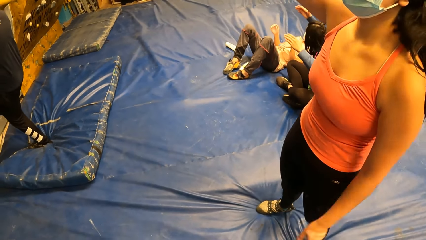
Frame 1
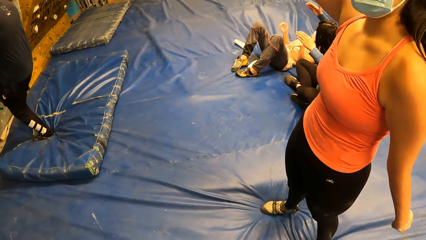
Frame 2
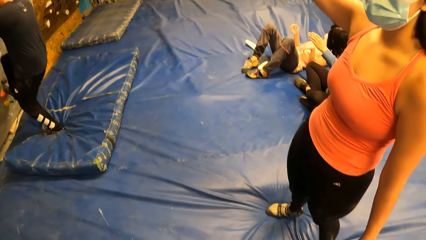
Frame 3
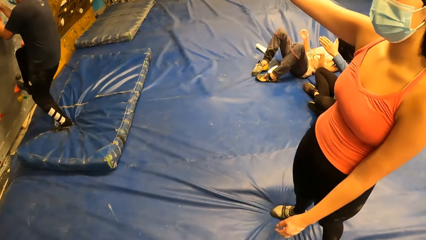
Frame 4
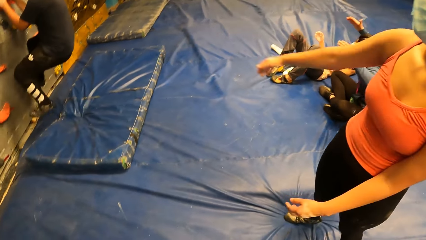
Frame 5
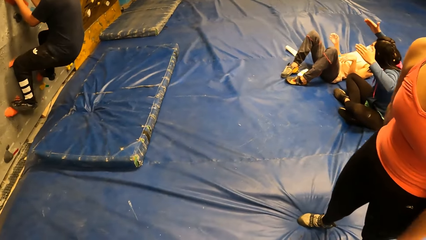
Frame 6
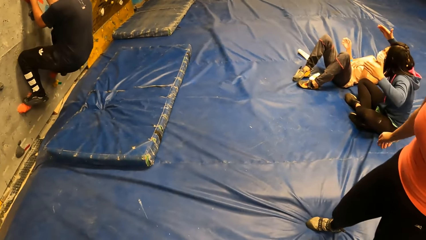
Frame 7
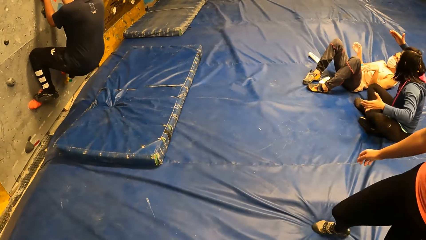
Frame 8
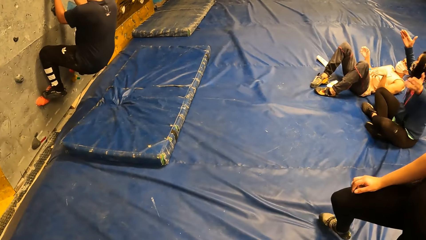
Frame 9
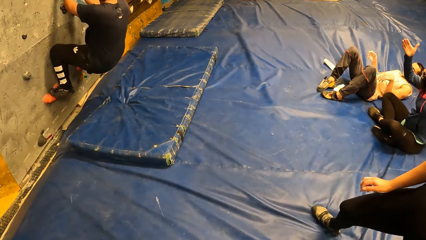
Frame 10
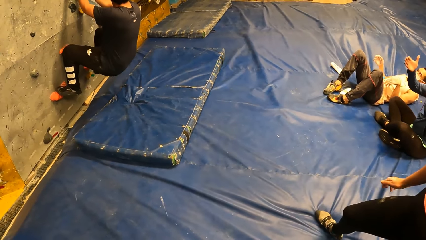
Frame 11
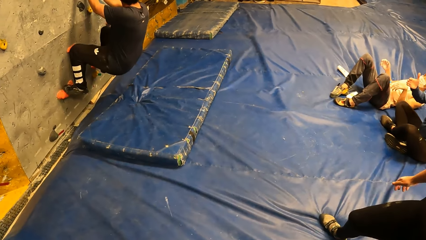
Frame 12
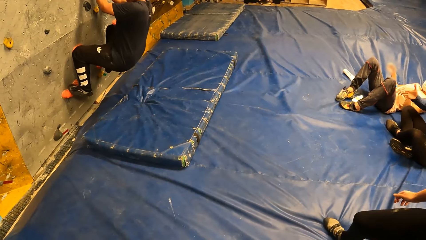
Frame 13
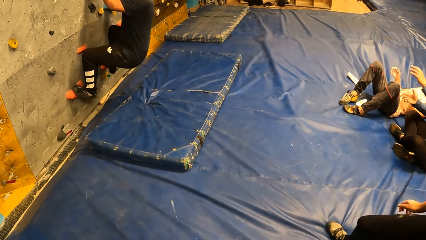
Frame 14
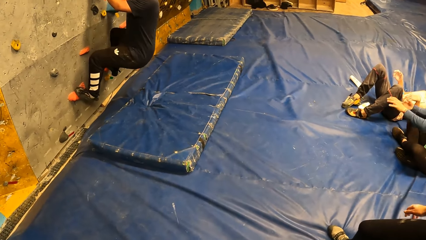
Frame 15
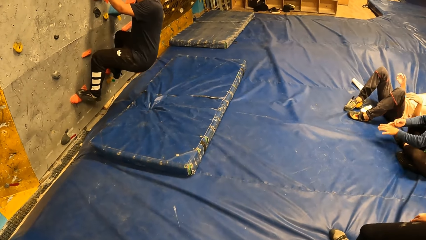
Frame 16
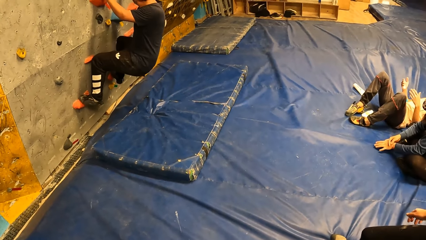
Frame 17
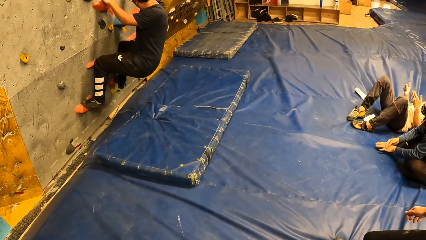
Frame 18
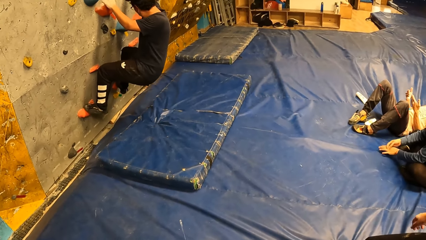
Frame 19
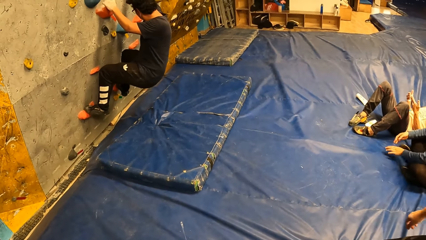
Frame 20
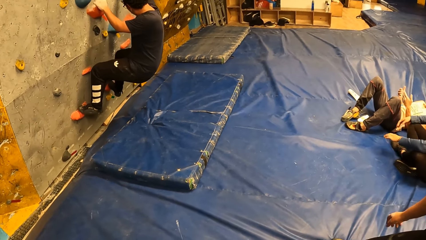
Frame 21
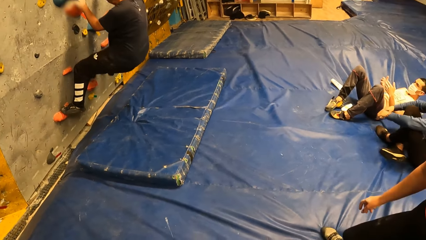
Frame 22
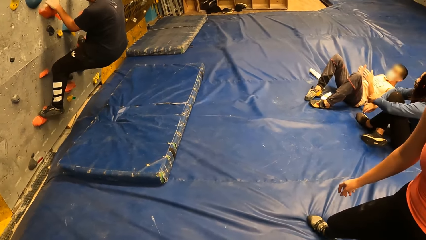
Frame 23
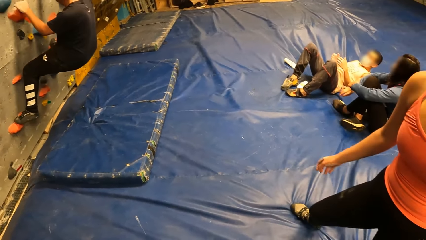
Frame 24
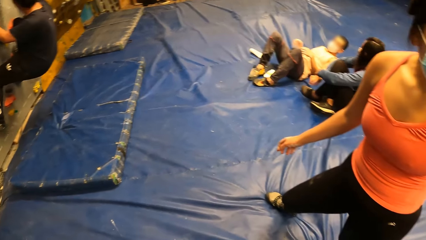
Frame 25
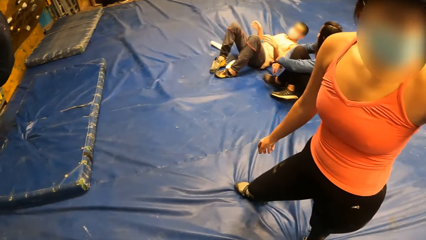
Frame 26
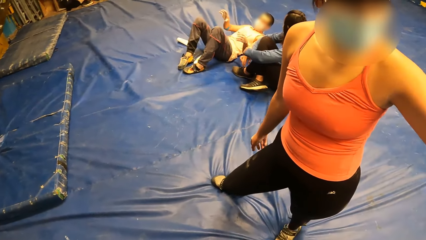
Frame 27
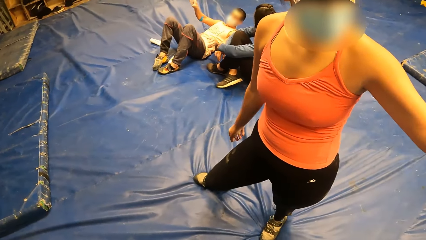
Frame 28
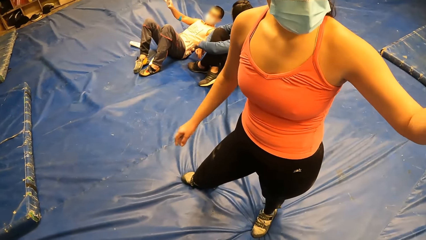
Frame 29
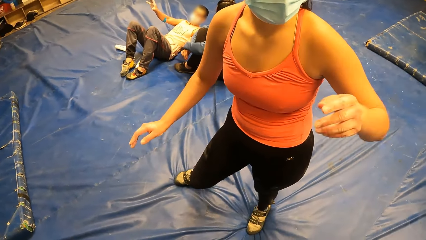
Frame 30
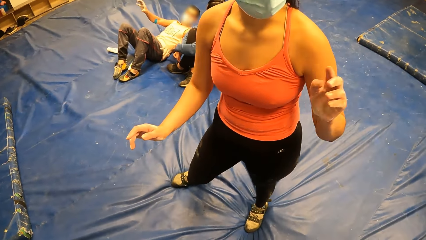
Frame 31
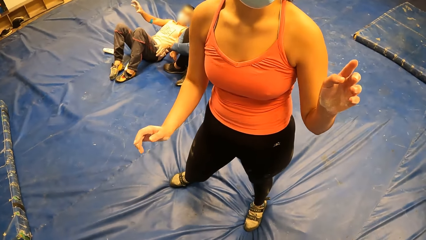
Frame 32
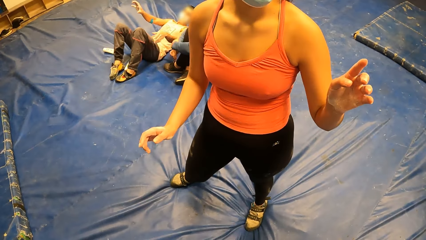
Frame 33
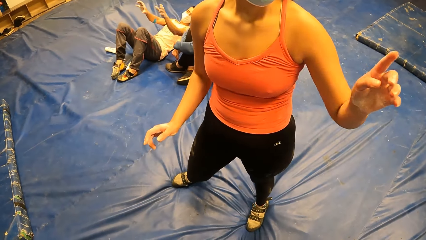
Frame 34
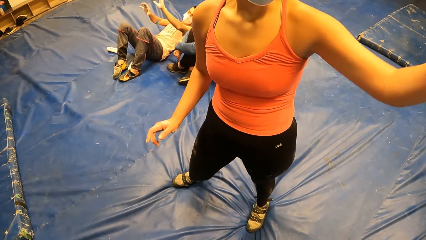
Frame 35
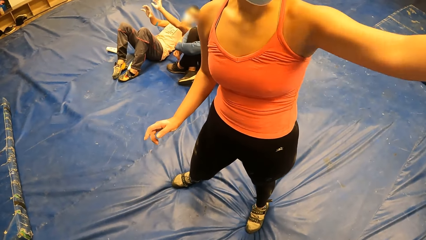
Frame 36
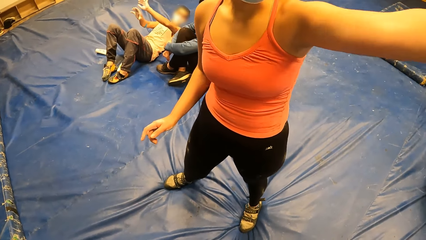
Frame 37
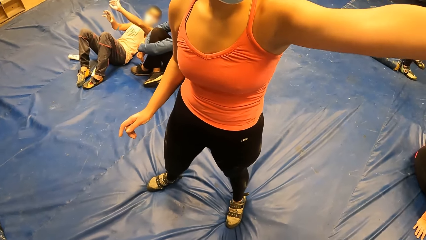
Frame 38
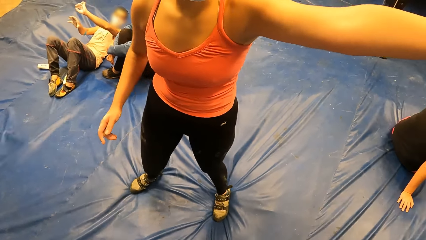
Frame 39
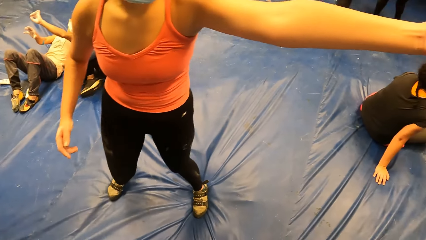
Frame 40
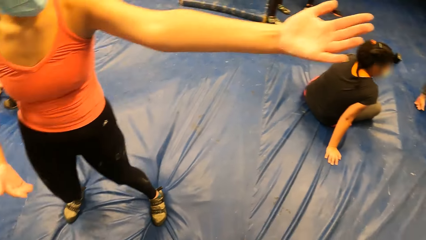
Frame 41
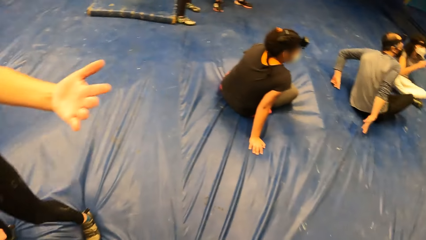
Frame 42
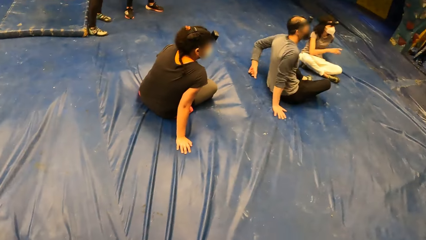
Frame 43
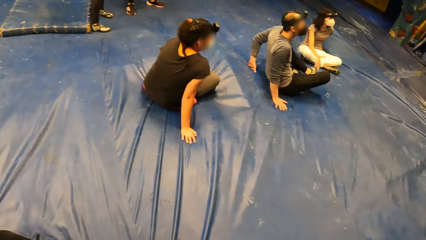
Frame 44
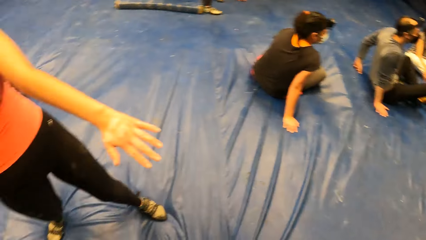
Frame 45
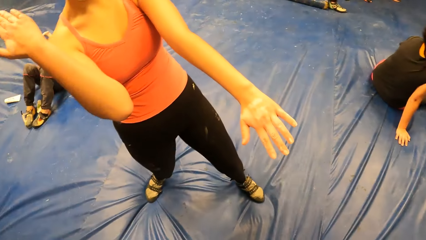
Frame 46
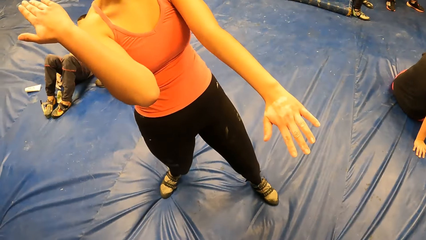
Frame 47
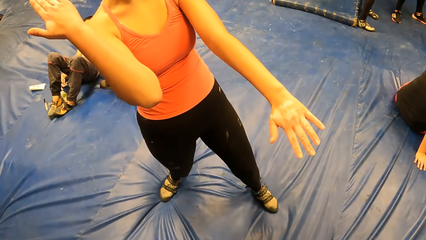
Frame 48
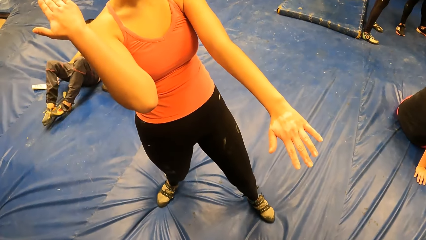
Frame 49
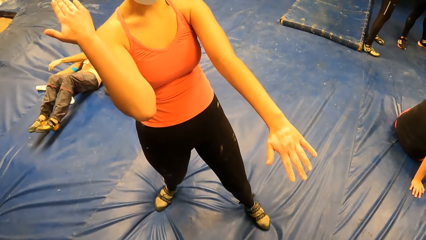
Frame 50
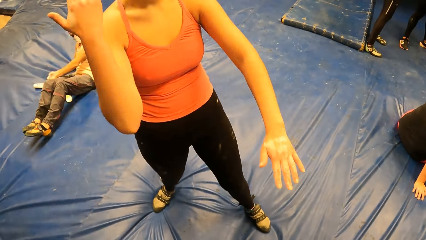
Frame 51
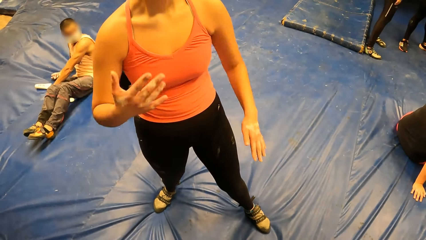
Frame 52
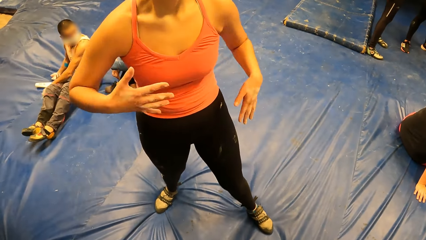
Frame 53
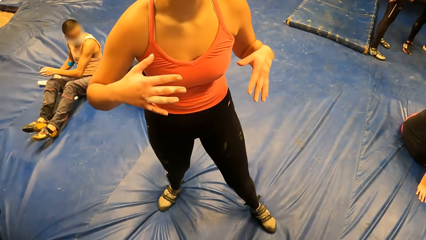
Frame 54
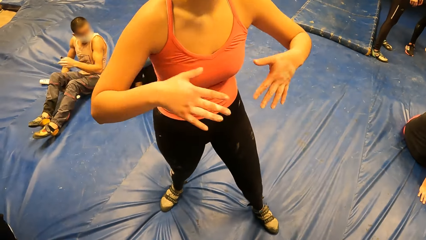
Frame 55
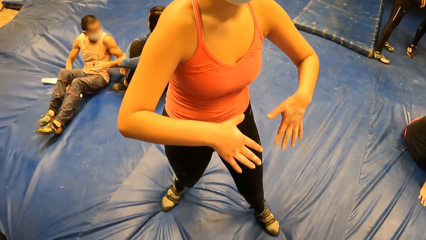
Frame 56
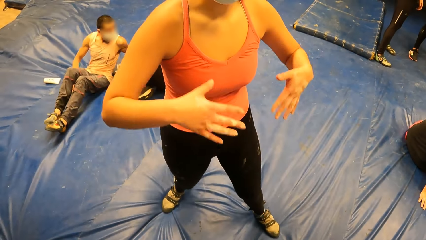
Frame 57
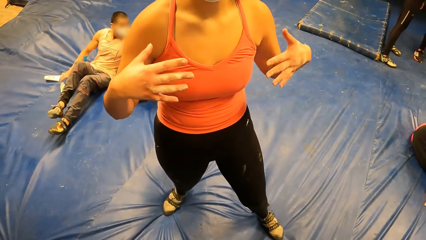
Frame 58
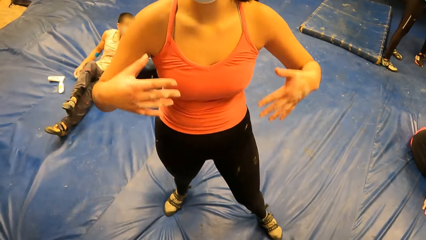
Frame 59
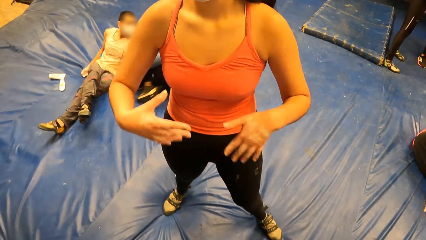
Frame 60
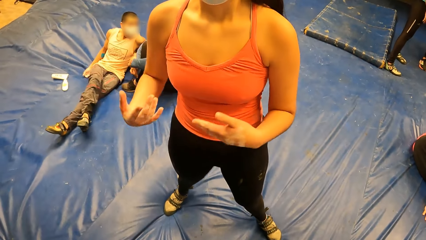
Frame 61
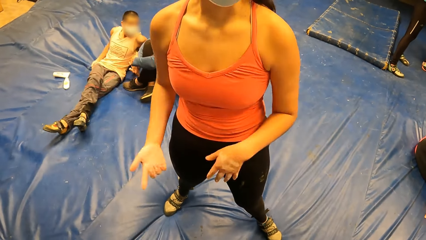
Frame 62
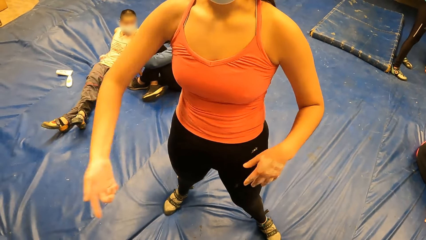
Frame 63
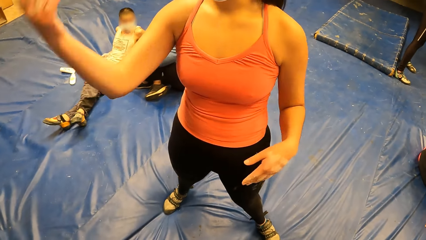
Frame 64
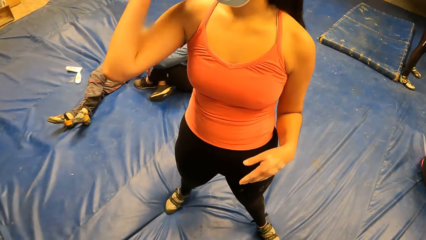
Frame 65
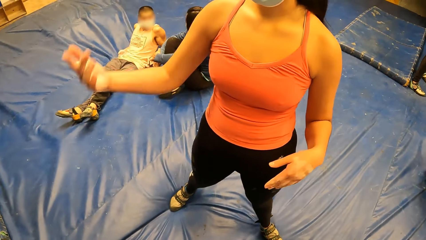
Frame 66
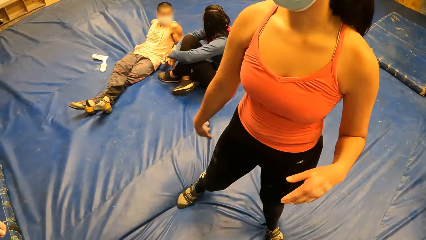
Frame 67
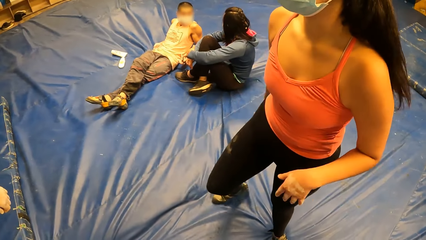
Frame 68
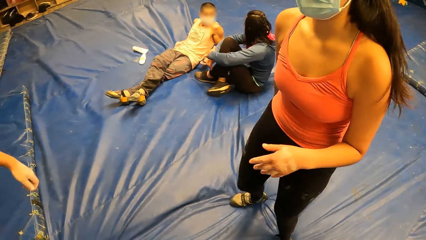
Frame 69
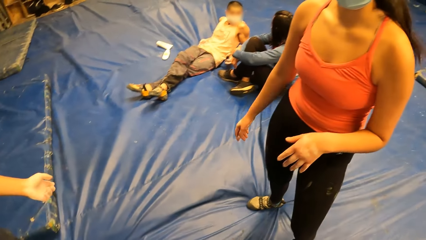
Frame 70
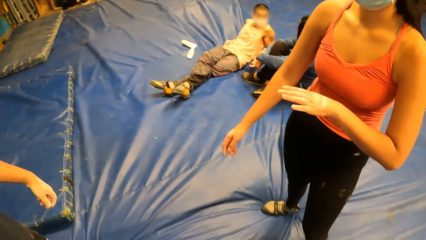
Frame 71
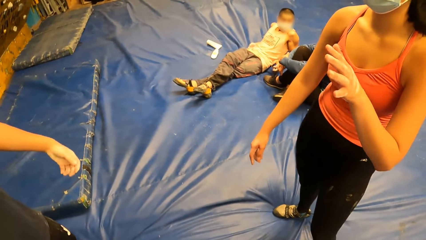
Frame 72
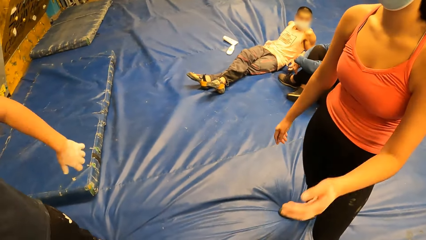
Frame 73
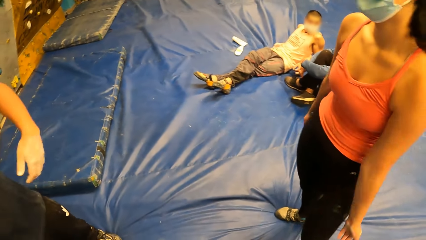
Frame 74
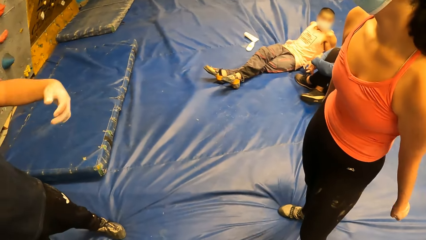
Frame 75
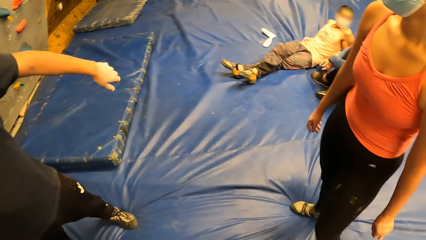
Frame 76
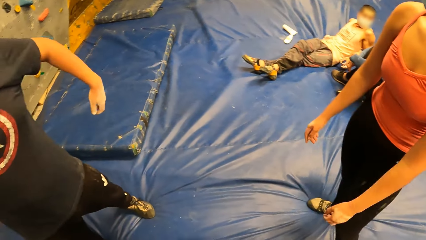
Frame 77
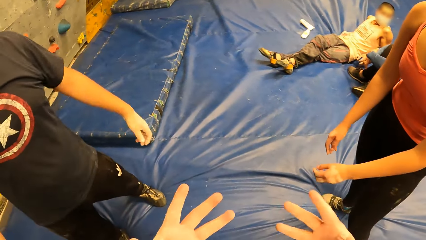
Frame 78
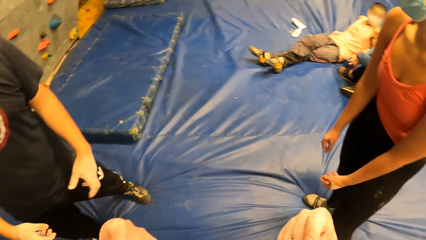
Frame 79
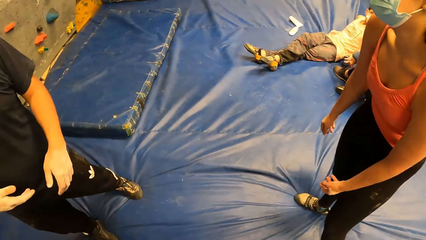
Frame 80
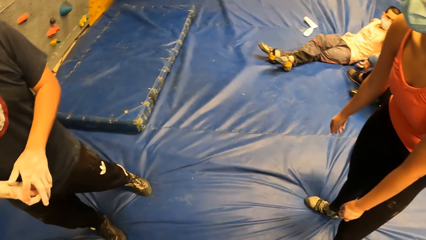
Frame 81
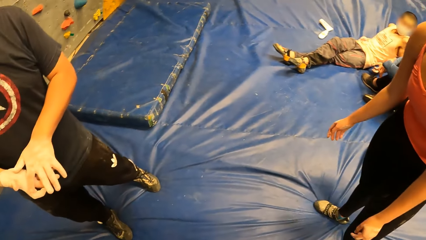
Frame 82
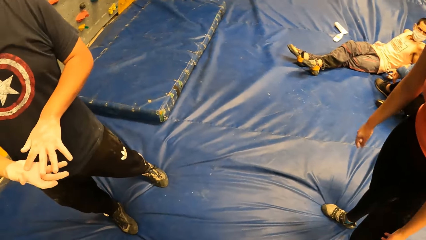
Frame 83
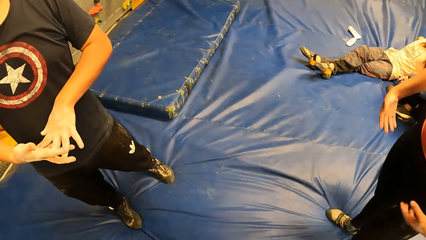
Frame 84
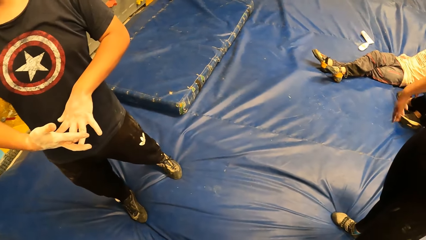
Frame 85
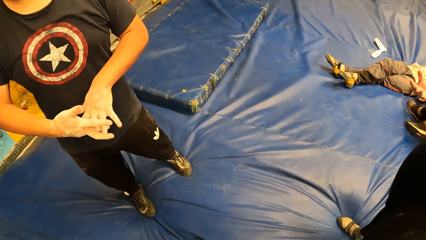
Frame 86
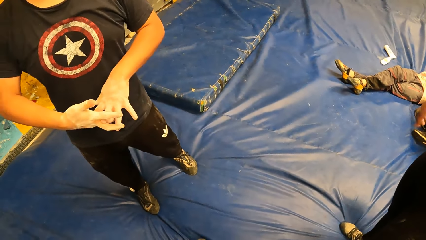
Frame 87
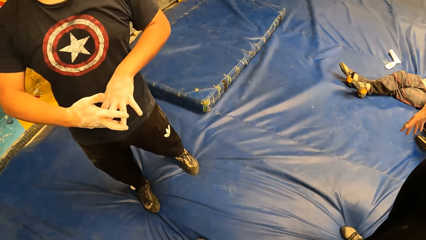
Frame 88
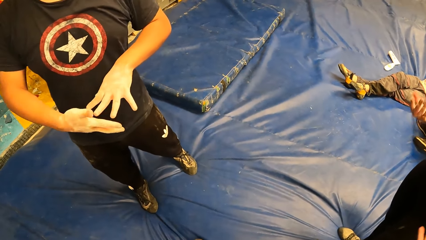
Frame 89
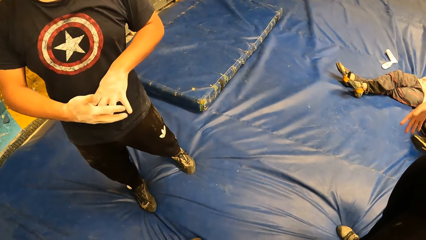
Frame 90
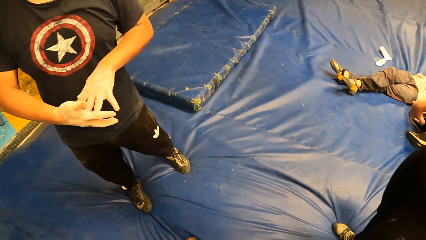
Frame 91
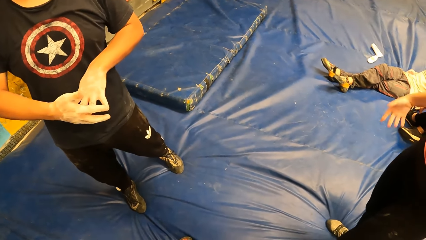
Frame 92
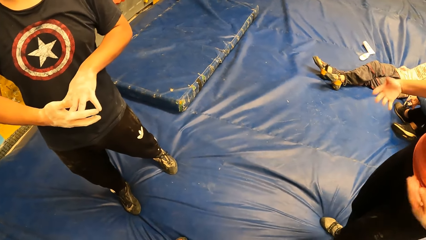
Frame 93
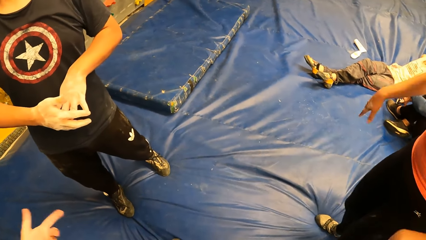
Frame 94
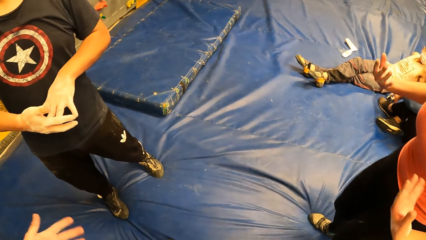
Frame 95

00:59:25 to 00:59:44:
A man climbs on the climbing gym. The camera wearer looks at a woman. The woman moves her hands.
